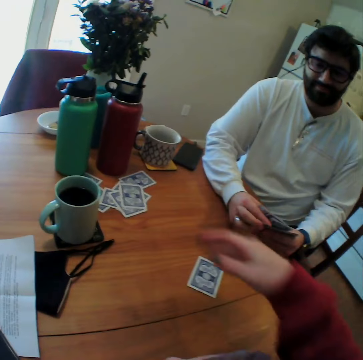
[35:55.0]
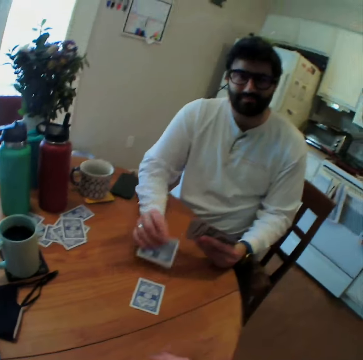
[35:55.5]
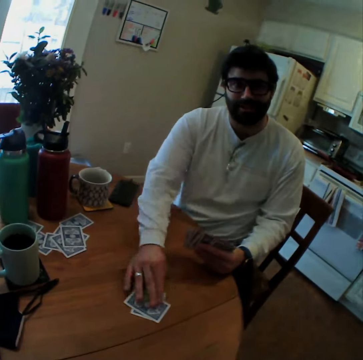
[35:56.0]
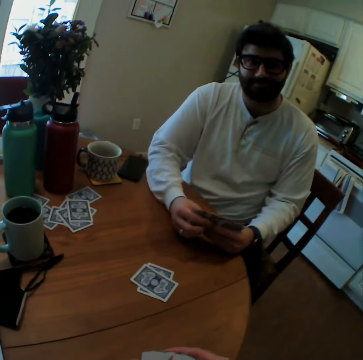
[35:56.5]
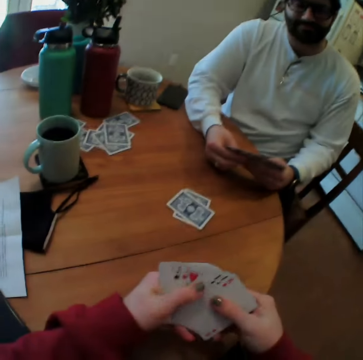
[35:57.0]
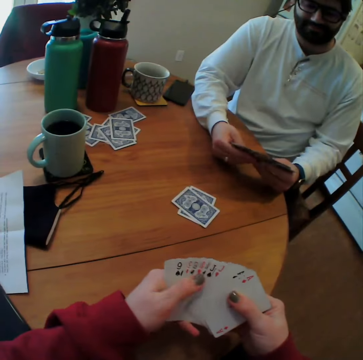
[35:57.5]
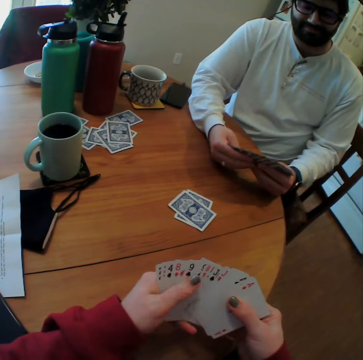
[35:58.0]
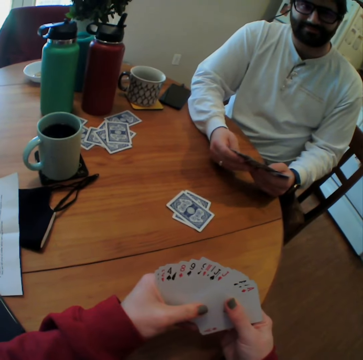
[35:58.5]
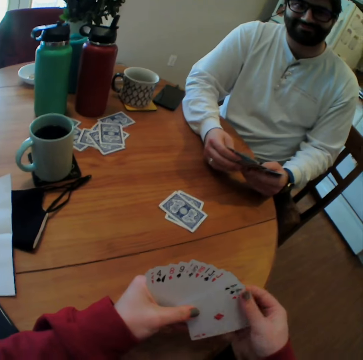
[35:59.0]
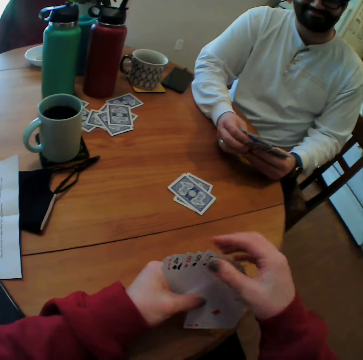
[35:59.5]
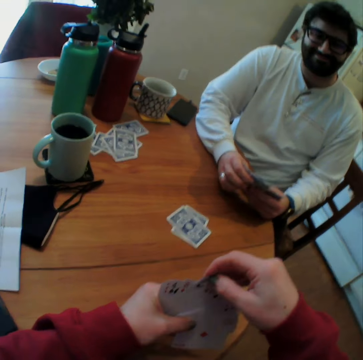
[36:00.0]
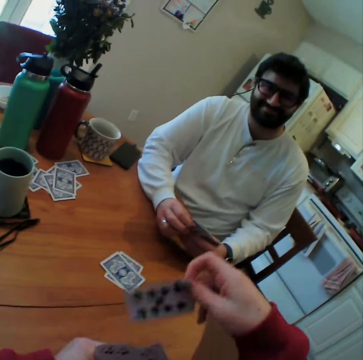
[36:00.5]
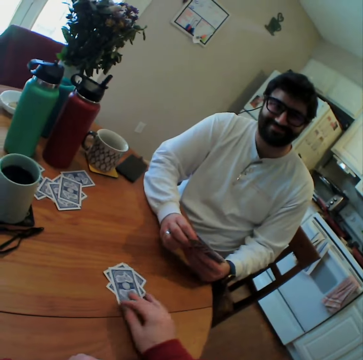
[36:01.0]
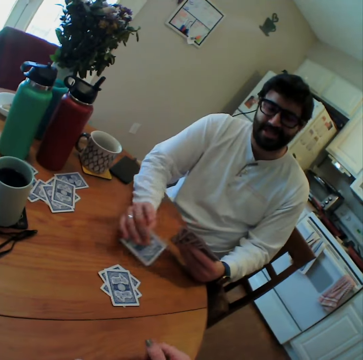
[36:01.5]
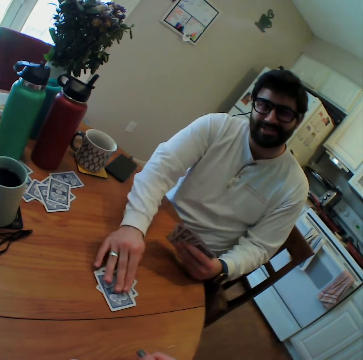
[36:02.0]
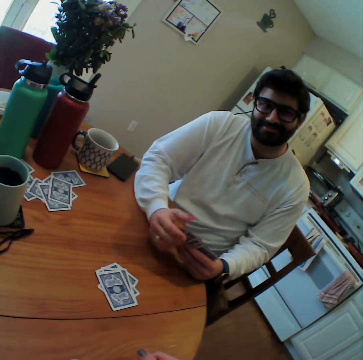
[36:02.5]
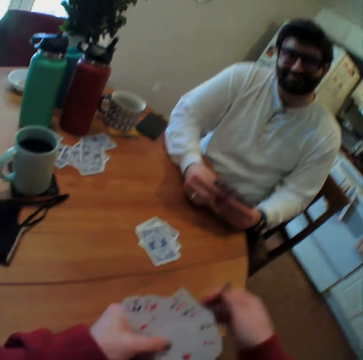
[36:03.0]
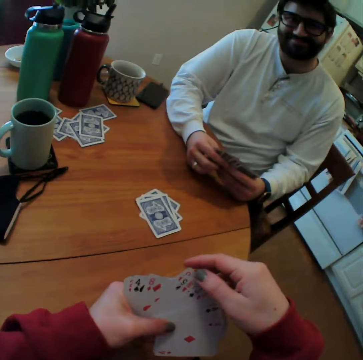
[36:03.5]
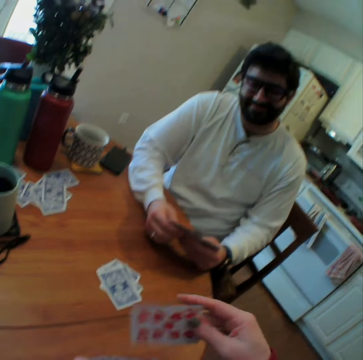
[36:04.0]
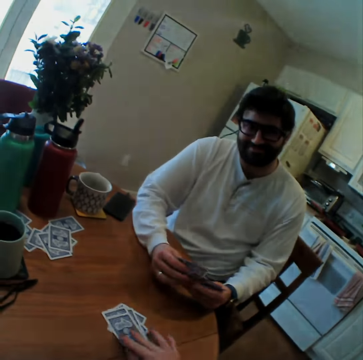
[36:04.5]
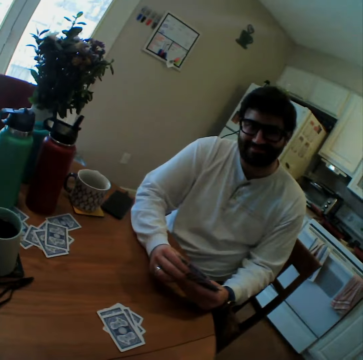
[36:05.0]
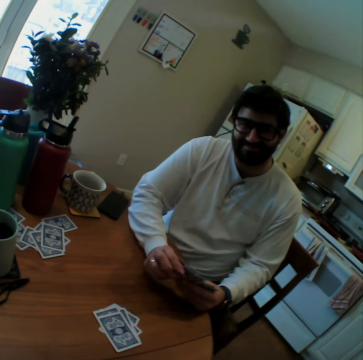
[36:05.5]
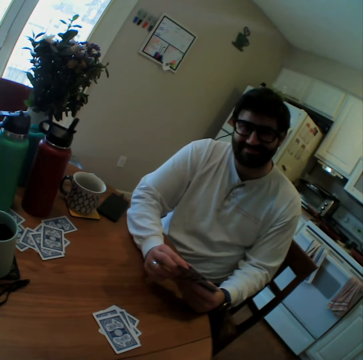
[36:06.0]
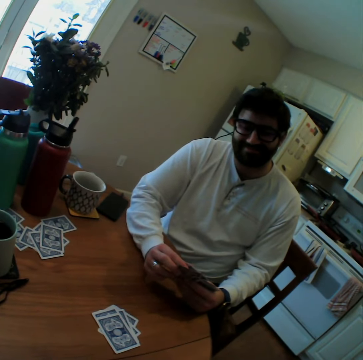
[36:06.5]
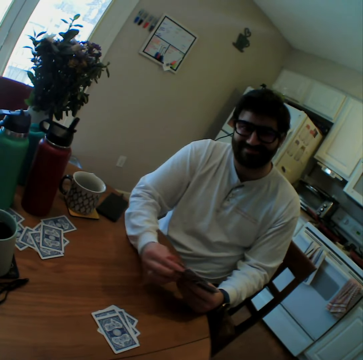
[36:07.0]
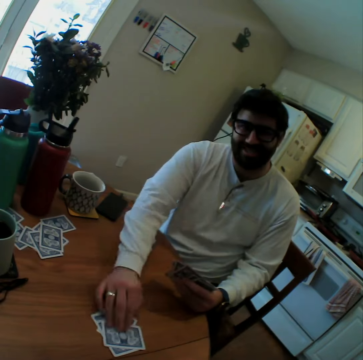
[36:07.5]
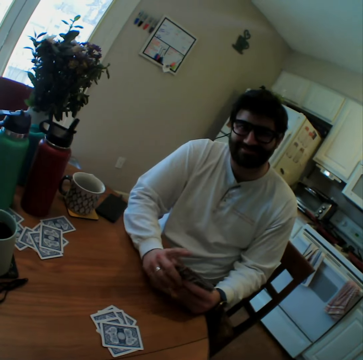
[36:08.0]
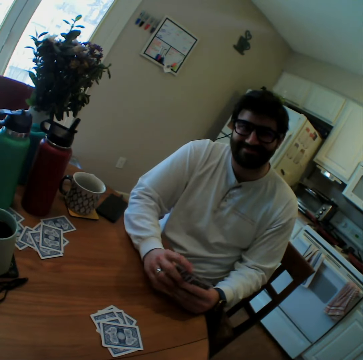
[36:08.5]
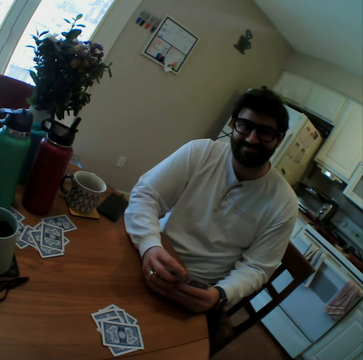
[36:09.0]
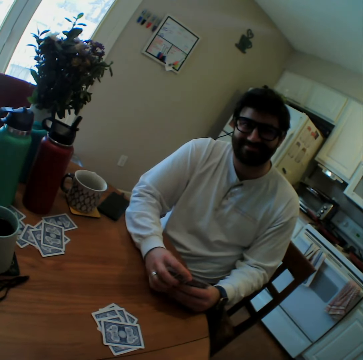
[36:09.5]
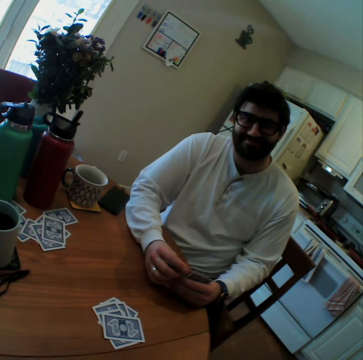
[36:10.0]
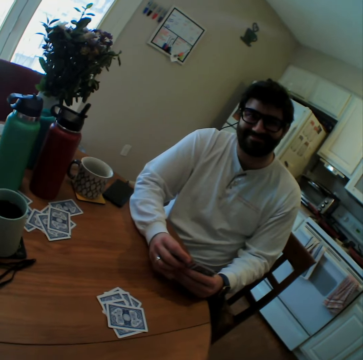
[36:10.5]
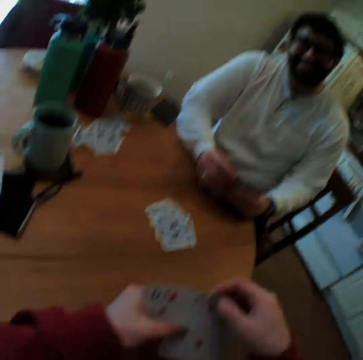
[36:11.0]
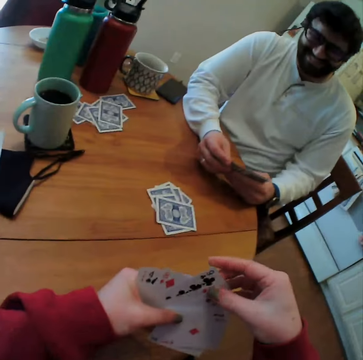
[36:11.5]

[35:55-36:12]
The camera wearer throws a playing card aside. A man puts a card on a table. The man plays card games with the camera wearer. The camera wearer puts a card on the table. The man puts a card on the table. The camera wearer puts a card on the table. The man puts a card on the table.

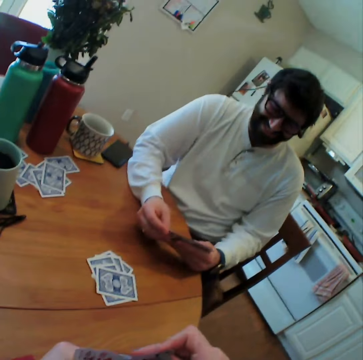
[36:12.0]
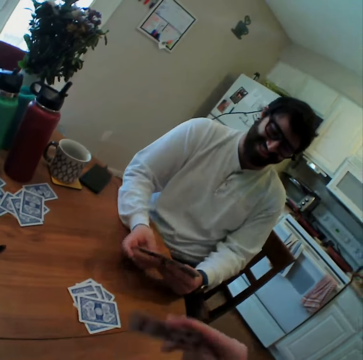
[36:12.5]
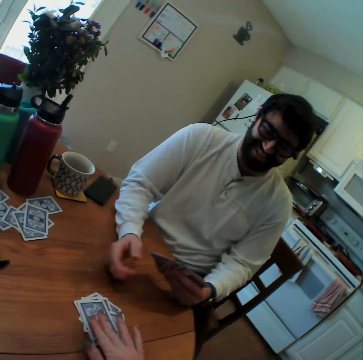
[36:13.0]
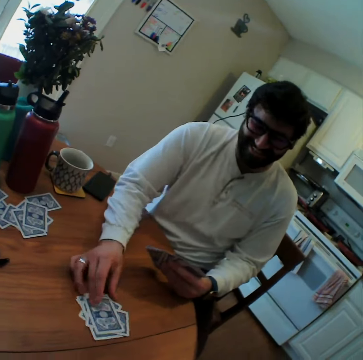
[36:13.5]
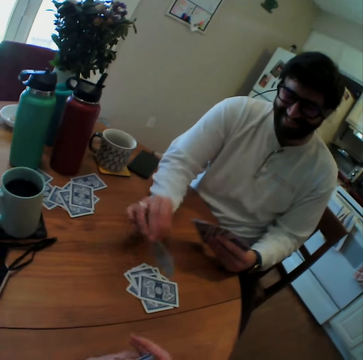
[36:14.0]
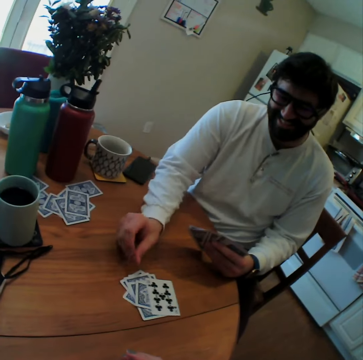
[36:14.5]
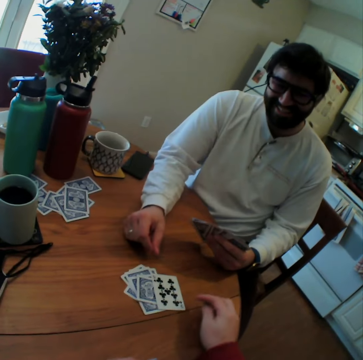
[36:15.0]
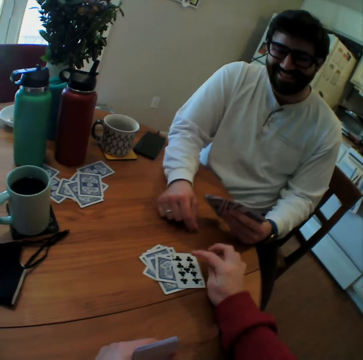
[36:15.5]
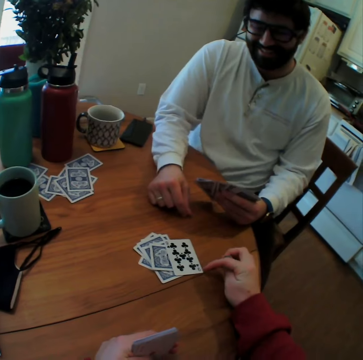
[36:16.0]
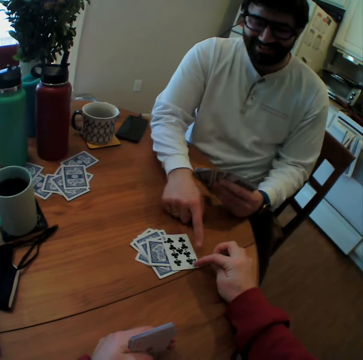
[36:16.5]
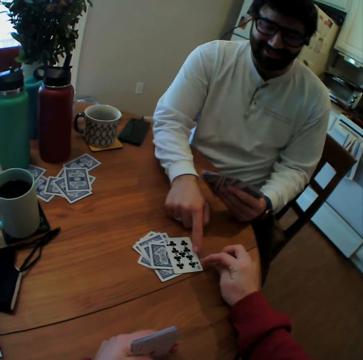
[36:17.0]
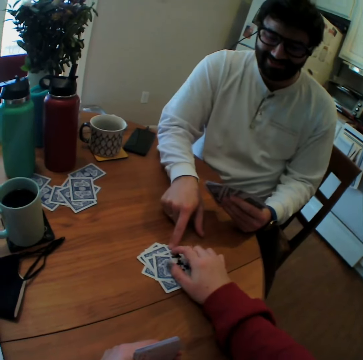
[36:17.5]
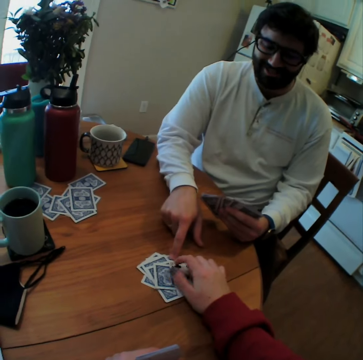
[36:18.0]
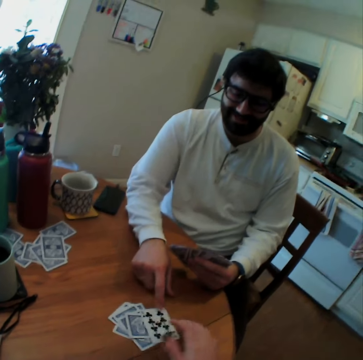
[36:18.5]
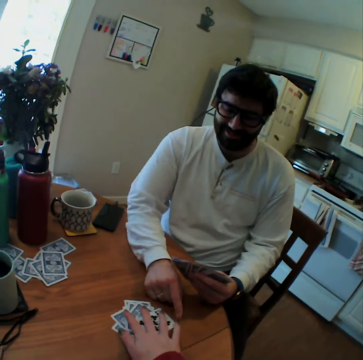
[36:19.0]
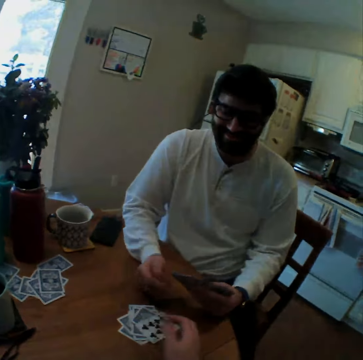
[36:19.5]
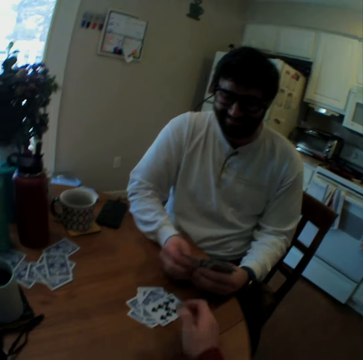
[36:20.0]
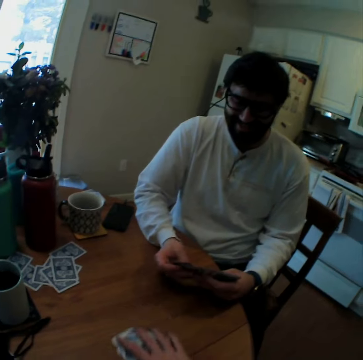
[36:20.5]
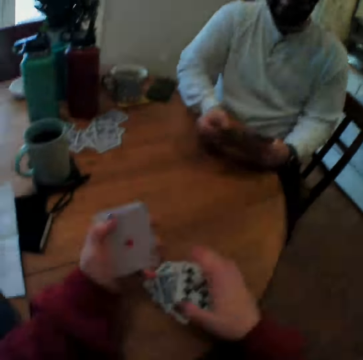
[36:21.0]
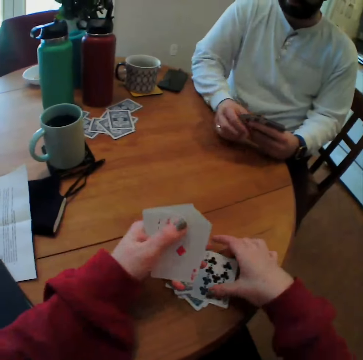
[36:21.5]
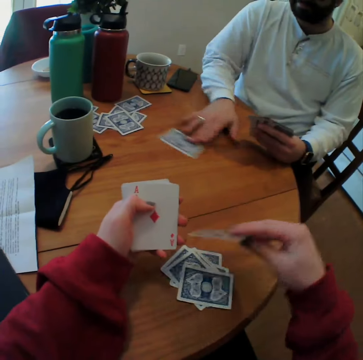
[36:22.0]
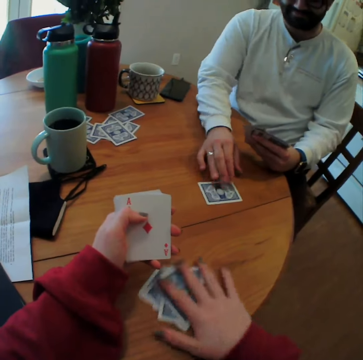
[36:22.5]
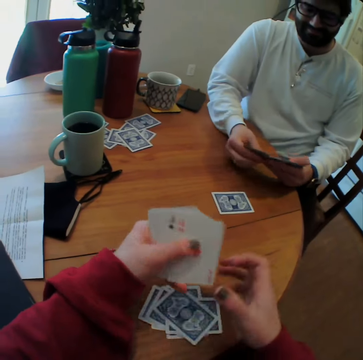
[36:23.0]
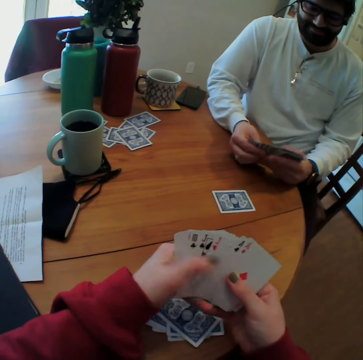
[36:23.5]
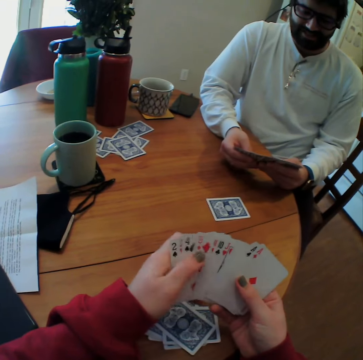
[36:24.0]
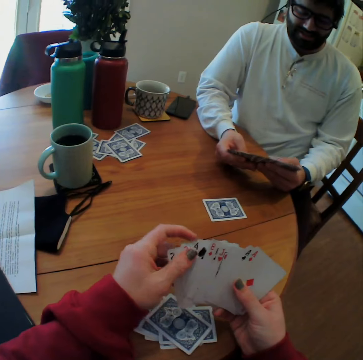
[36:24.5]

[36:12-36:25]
The camera wearer puts a card on a table. A man takes a playing card from the table. The man turns the playing card. The camera wearer points at a card number. The man points on the playing card. The camera wearer moves the playing cards on the table. The man arranges the playing cards. The man pulls a card. The camera wearer pushes cards. They swipe the cards.

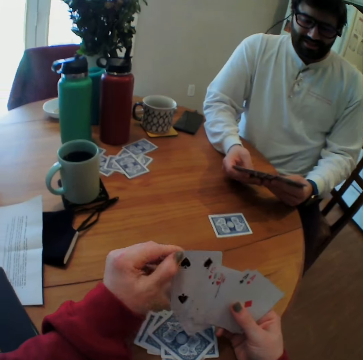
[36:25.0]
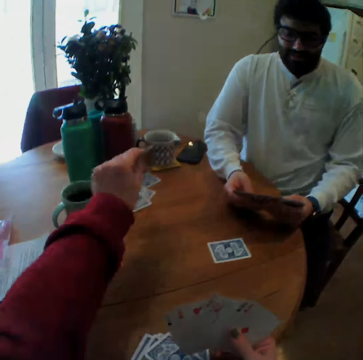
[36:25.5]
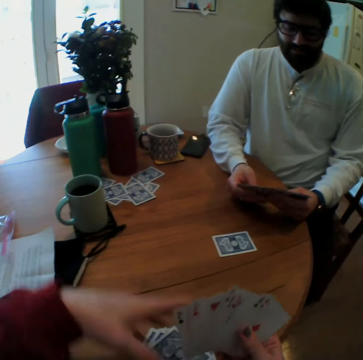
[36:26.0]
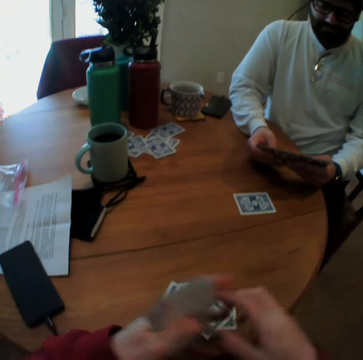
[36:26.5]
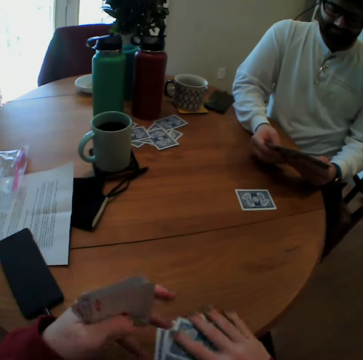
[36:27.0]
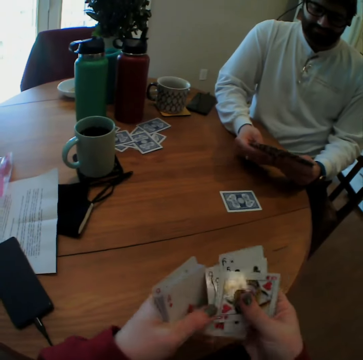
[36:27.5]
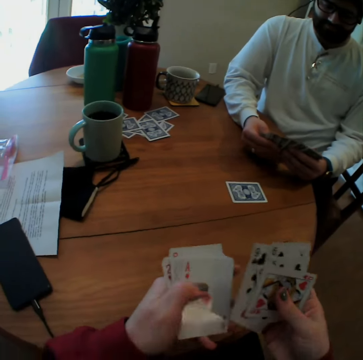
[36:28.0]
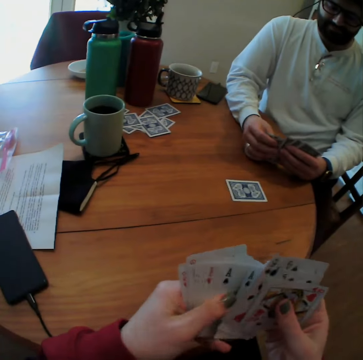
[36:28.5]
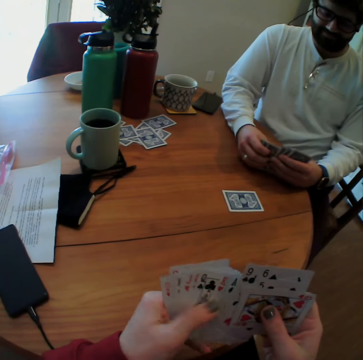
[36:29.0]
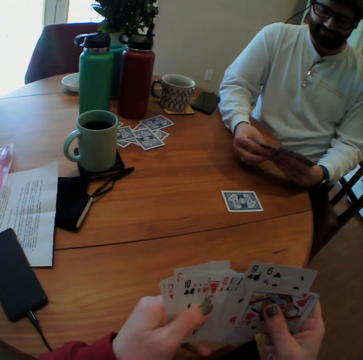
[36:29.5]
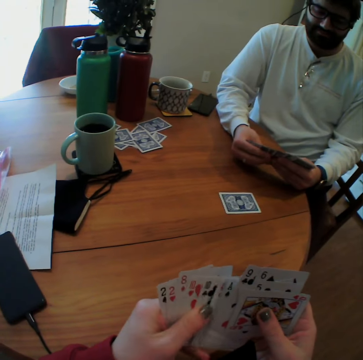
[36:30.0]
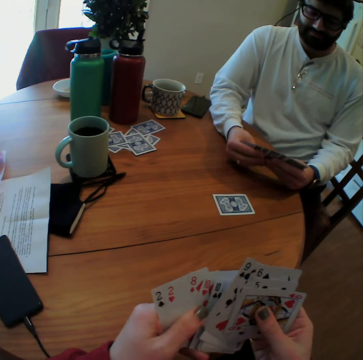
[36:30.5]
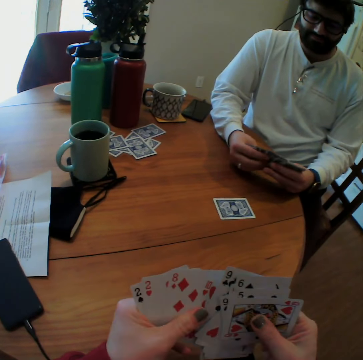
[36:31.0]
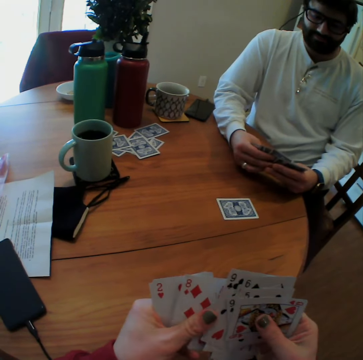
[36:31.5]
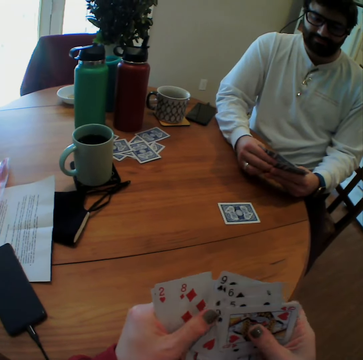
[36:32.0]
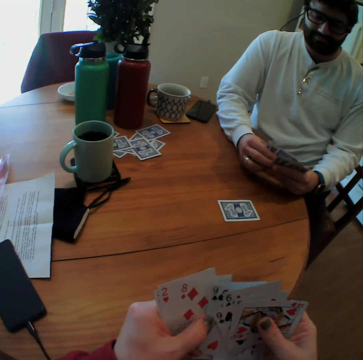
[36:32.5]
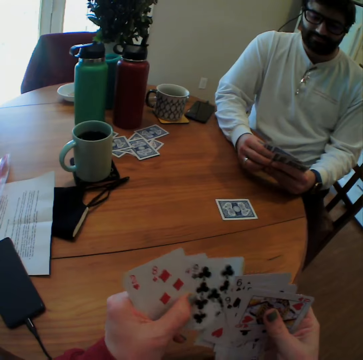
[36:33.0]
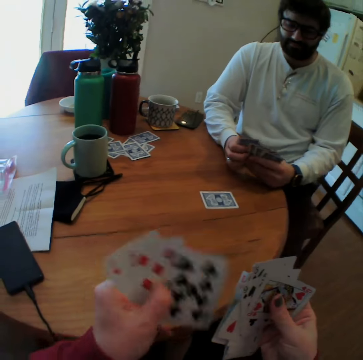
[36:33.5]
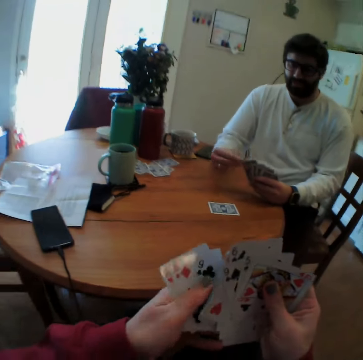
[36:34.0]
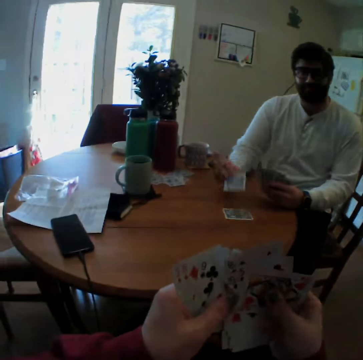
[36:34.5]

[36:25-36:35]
The camera wearer arranges playing cards. They pick up a card. They put a playing card aside on the table. They hold cards. They take some playing cards from the table. They count the cards. A man speaks.
